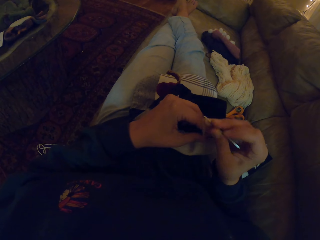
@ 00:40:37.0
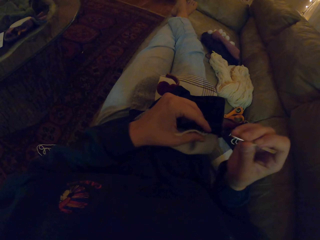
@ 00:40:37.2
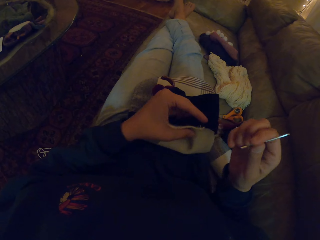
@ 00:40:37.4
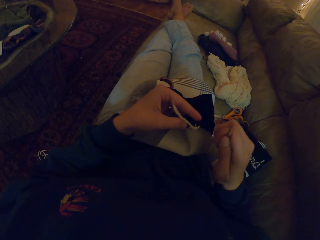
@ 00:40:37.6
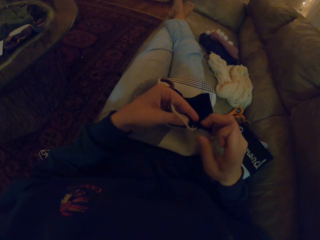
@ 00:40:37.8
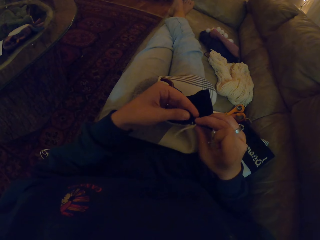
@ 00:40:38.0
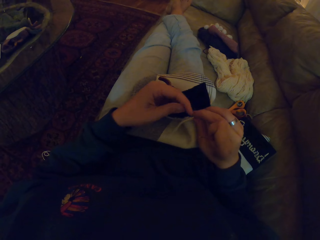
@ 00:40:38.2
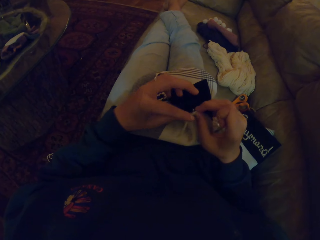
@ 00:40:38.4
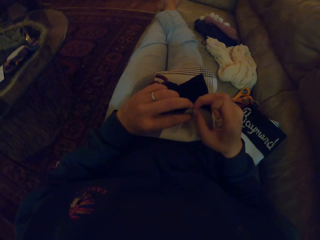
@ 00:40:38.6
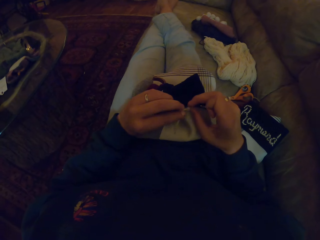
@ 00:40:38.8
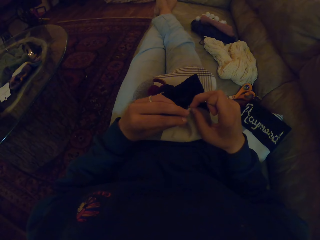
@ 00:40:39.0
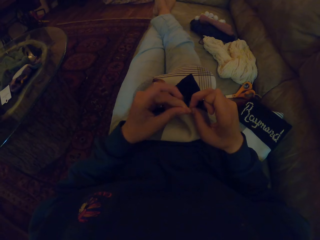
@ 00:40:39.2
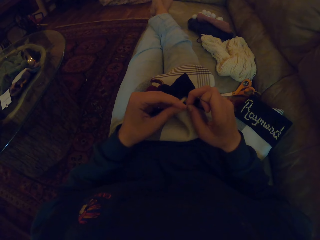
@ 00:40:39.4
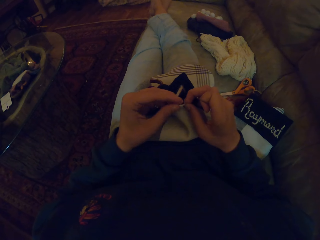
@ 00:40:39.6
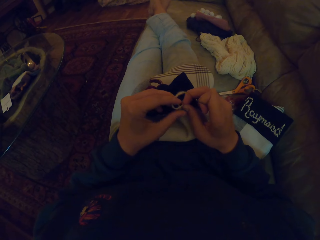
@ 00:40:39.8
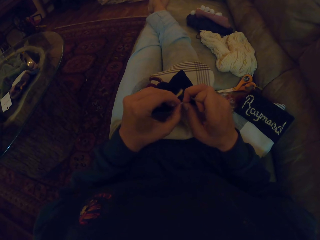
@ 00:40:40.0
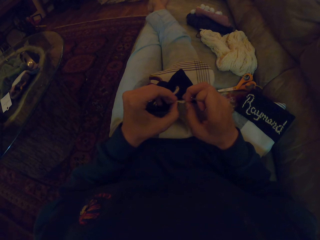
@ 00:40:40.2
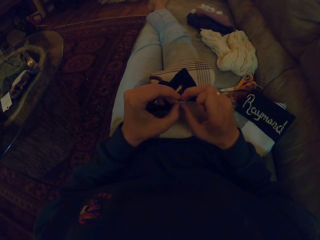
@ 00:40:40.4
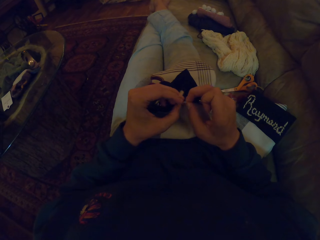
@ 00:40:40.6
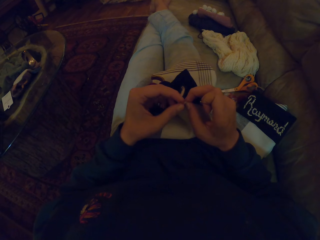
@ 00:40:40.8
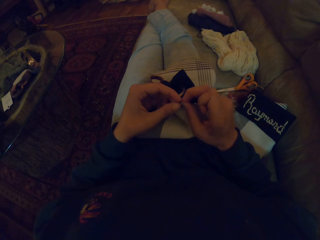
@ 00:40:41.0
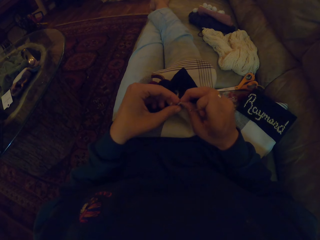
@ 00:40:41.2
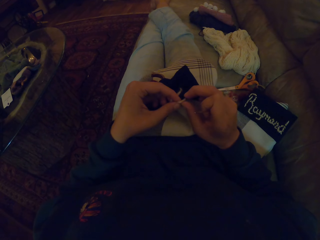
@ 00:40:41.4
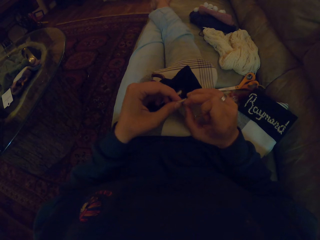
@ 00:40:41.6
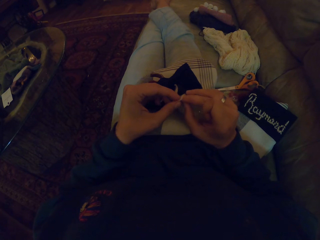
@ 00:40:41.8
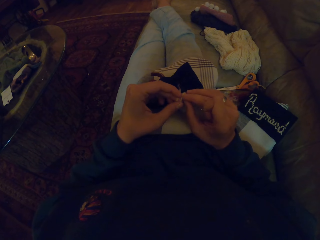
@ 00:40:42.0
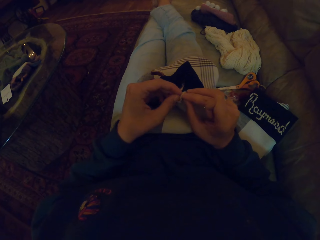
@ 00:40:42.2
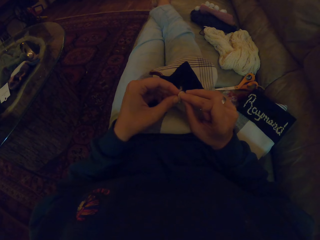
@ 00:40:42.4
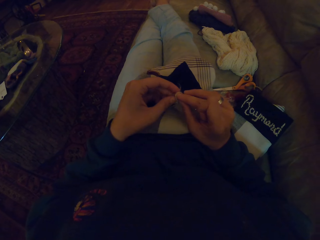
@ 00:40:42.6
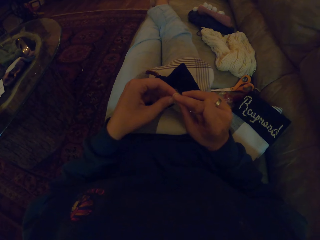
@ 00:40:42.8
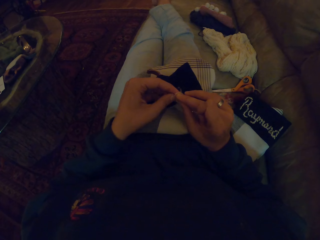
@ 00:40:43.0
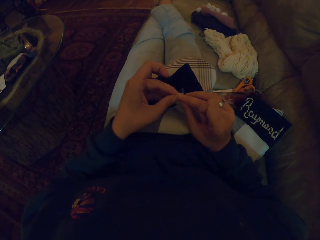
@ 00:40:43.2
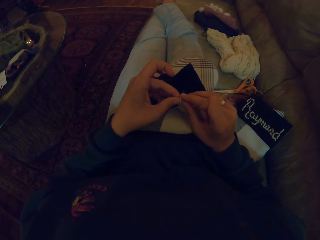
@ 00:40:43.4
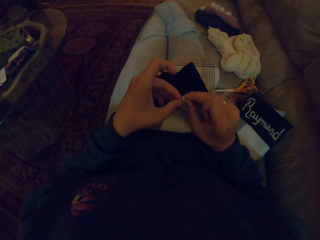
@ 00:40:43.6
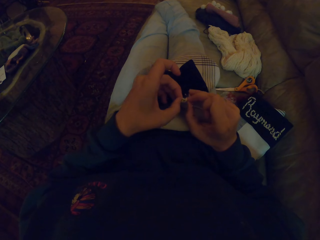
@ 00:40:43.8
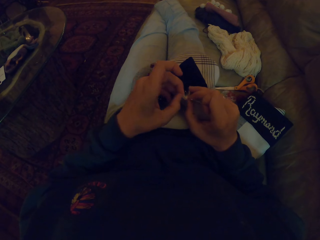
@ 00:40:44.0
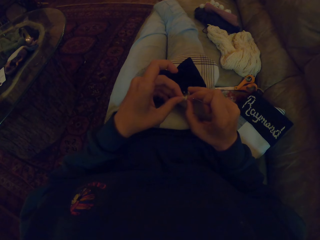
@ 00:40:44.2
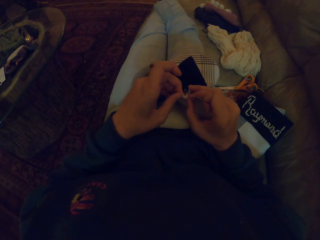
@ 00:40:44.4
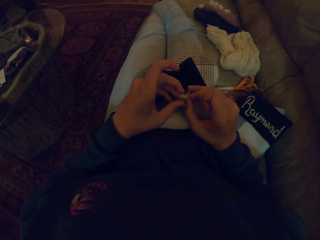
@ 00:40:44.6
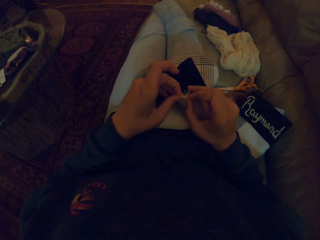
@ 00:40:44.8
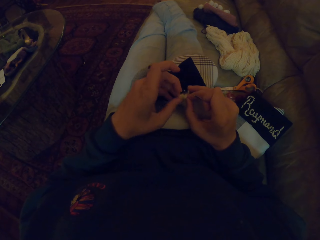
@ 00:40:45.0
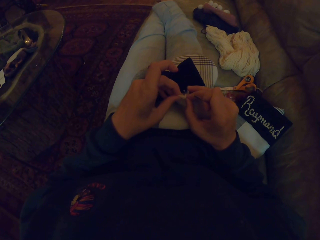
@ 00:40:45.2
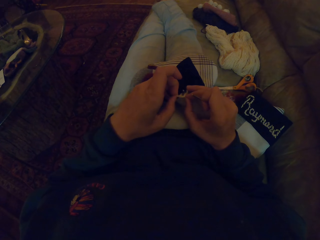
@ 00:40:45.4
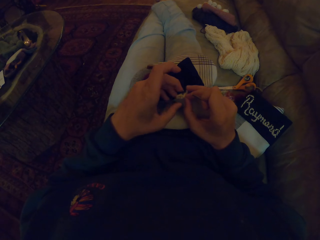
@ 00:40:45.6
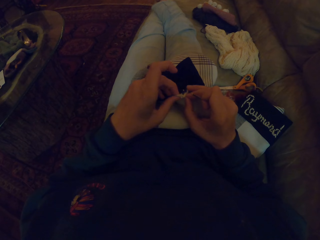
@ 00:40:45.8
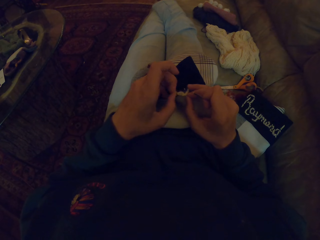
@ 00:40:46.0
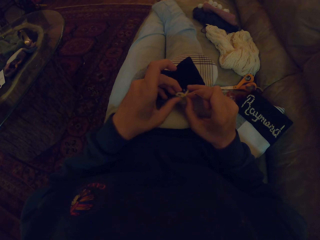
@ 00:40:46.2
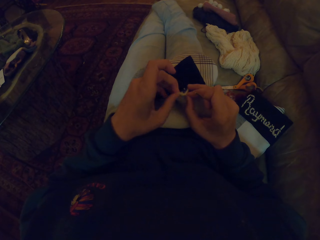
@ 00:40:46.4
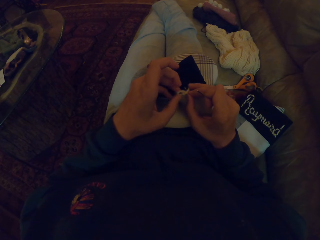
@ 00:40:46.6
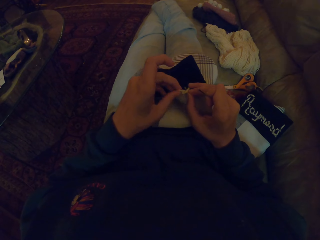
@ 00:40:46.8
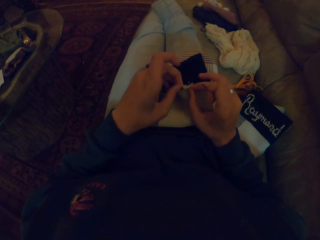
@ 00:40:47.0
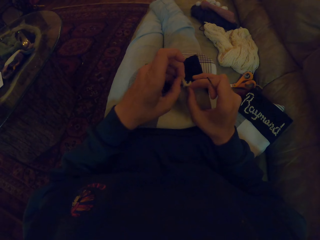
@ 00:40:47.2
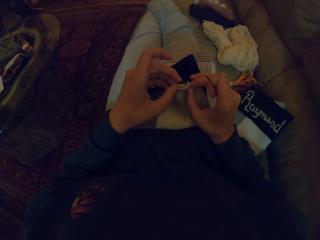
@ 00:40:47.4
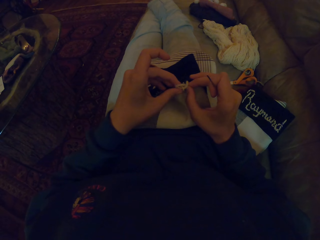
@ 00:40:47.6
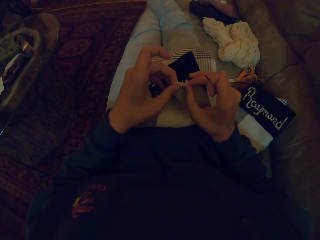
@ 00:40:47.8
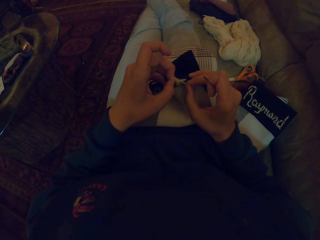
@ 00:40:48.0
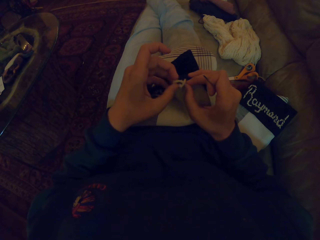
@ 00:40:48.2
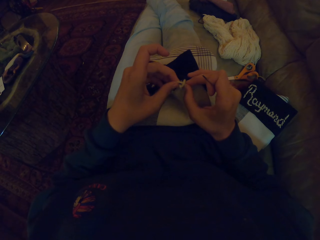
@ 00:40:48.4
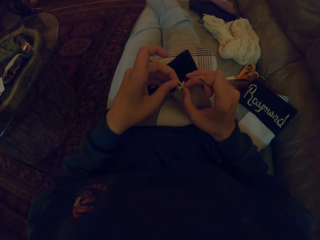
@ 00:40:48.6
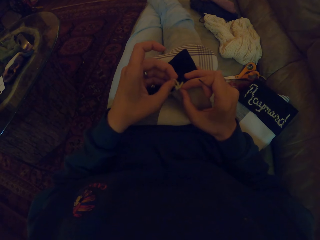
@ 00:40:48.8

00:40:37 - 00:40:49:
The camera wearer ties the thread in the fabric.

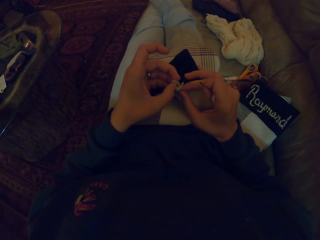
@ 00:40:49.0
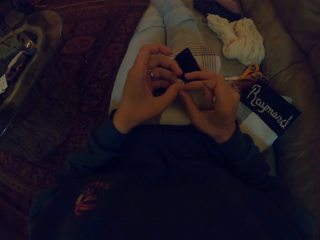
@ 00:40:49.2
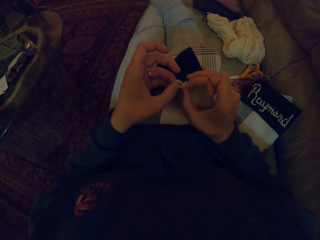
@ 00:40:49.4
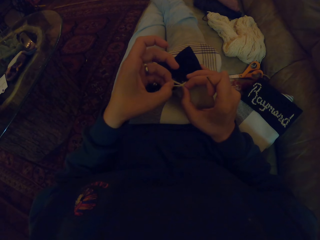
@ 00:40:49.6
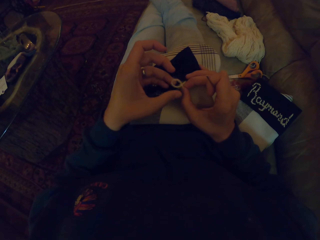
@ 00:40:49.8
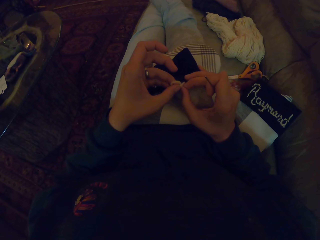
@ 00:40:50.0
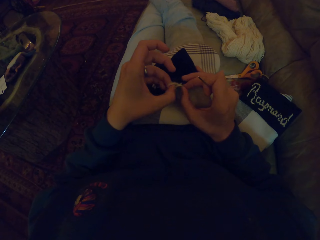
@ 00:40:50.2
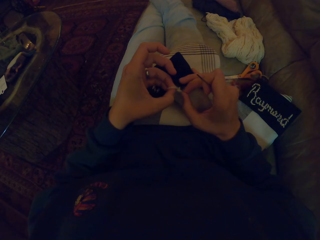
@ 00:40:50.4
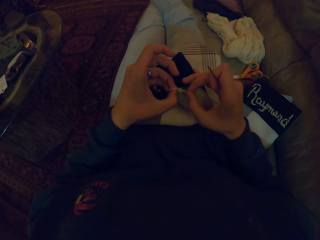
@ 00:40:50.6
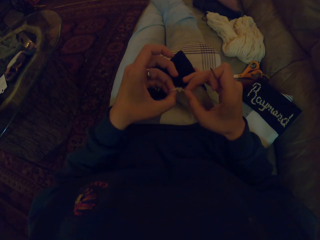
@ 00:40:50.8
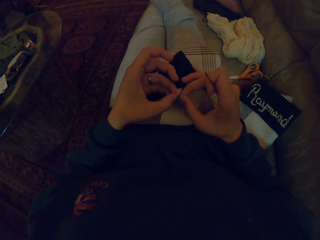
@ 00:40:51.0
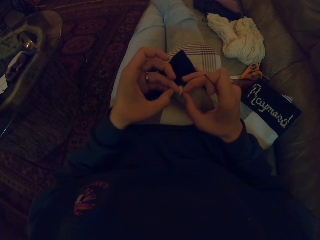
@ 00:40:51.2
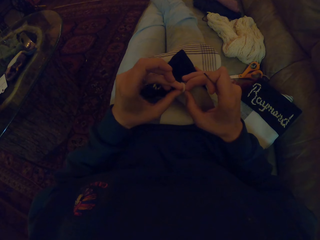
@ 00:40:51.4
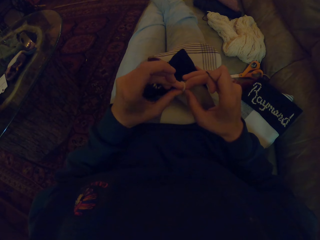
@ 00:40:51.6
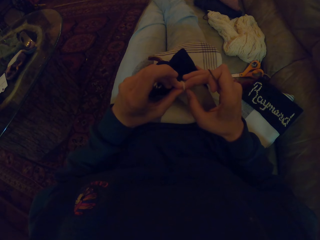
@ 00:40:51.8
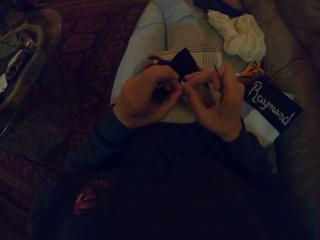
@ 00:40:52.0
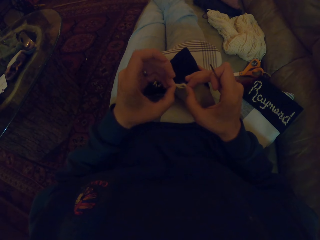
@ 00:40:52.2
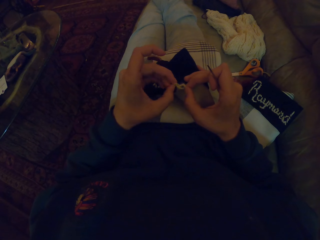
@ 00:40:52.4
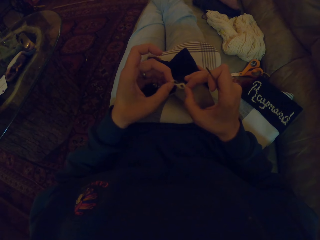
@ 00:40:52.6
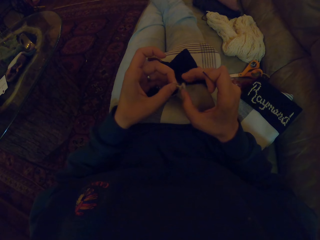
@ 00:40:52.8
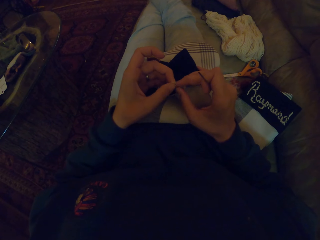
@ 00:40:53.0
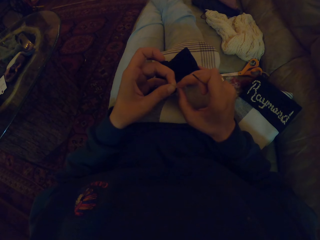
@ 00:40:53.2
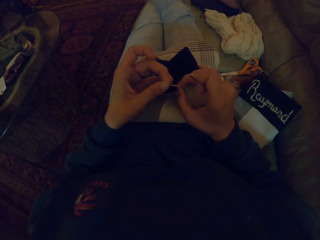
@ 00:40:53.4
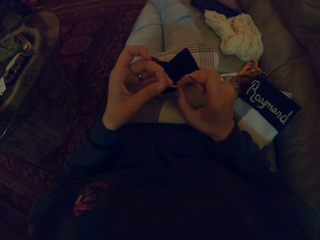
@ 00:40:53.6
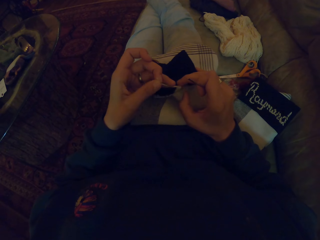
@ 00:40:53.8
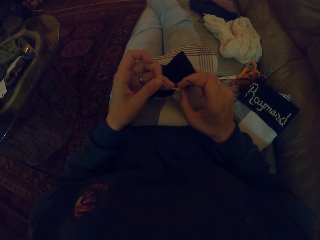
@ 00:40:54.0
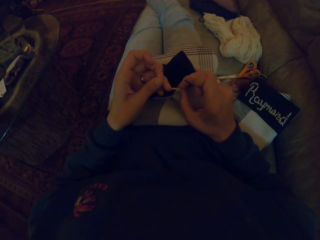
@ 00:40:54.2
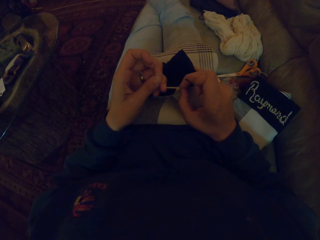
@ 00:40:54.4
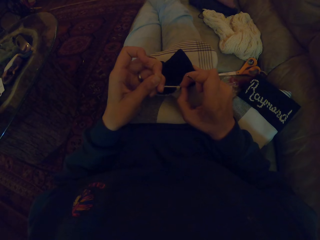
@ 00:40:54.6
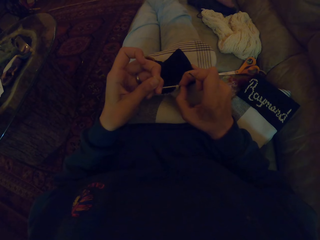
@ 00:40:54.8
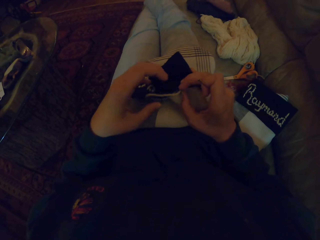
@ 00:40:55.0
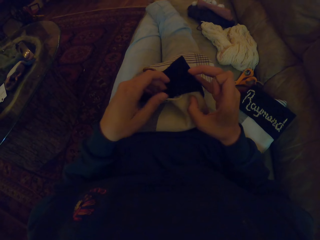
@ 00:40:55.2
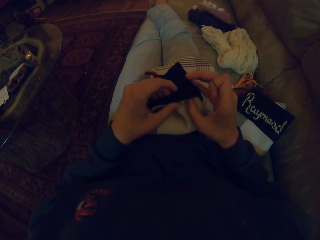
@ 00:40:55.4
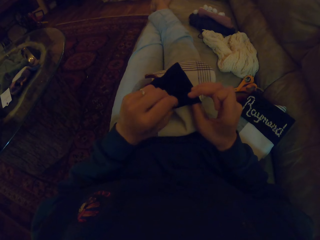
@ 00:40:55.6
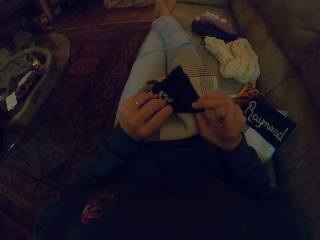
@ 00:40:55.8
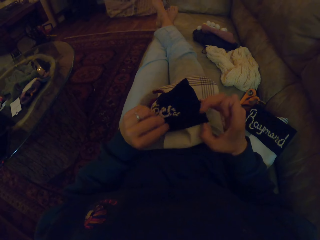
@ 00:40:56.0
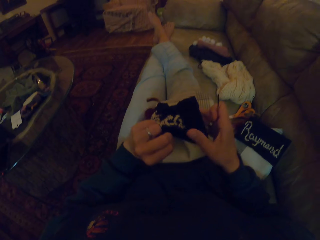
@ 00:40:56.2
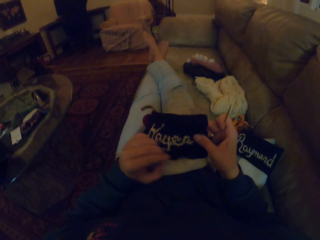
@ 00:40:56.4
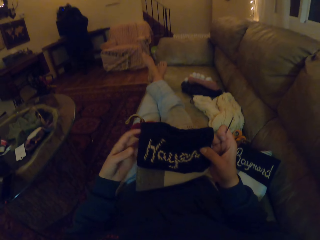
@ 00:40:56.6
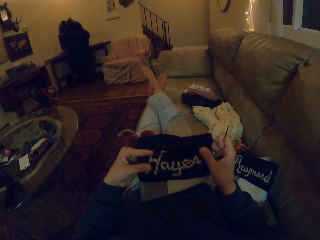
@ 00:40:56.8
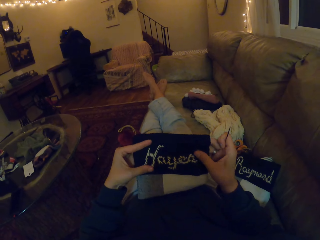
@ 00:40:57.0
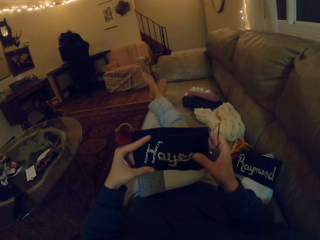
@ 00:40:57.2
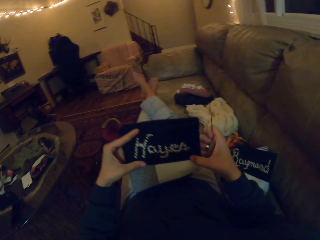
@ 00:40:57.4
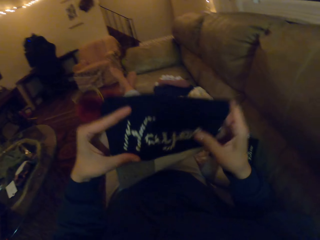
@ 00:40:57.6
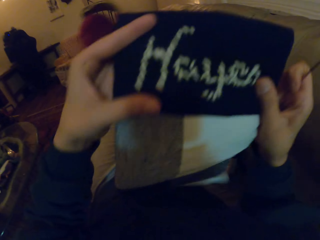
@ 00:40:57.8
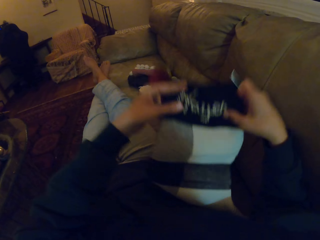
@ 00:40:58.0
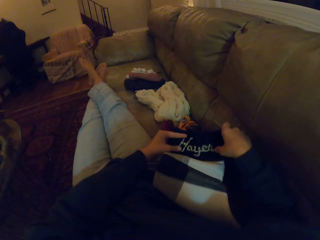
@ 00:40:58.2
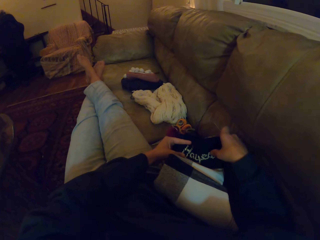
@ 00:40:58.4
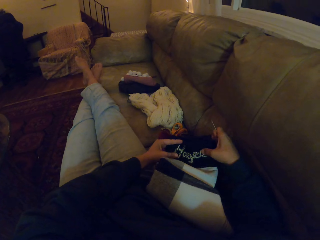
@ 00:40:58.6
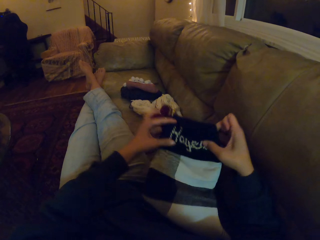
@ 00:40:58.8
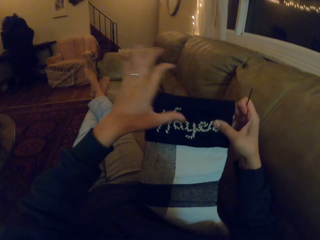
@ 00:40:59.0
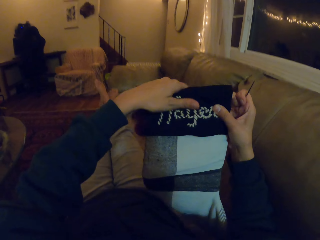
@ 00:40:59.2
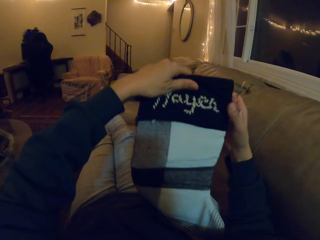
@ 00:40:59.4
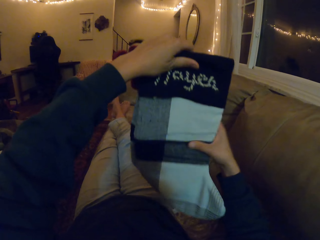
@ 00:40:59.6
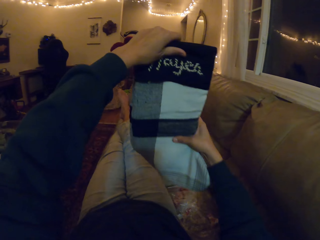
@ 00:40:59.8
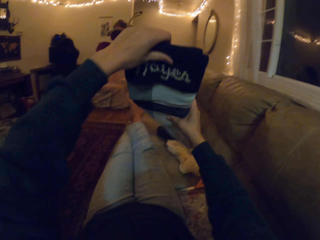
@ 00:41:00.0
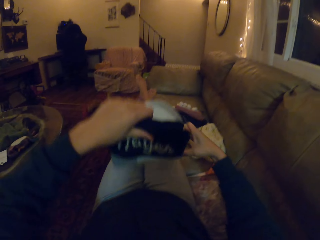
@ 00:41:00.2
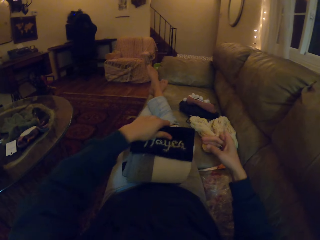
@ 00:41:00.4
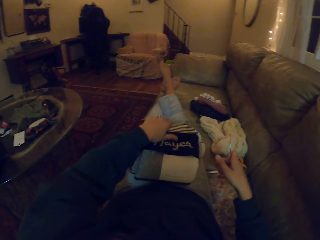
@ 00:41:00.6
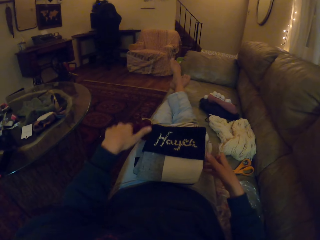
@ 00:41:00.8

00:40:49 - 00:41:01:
The camera wearer looks at the fabric. They hold up the fabric and put something on the lap.
